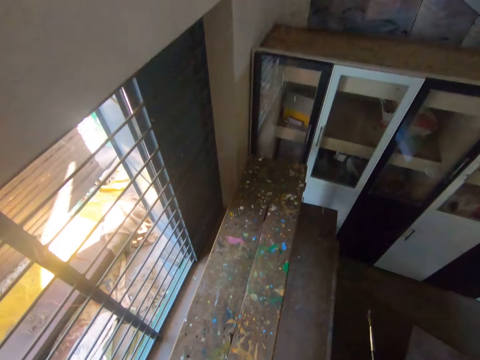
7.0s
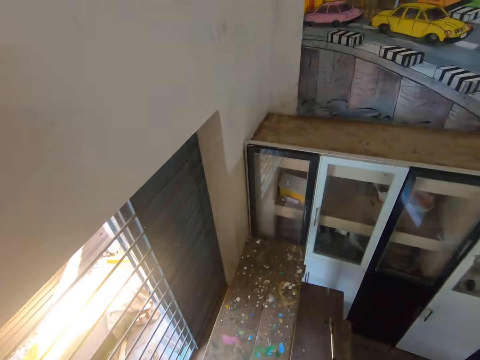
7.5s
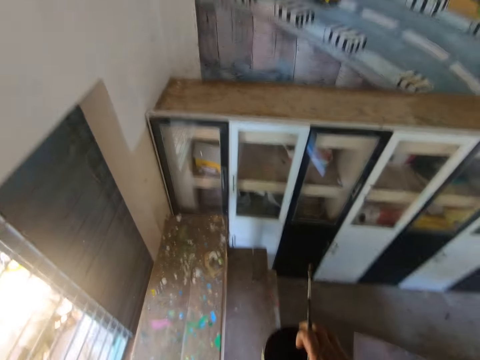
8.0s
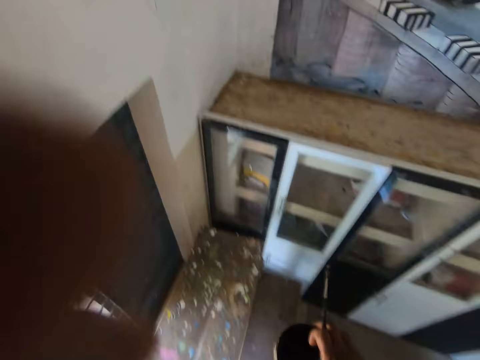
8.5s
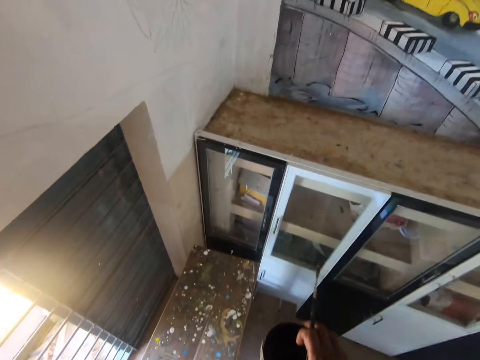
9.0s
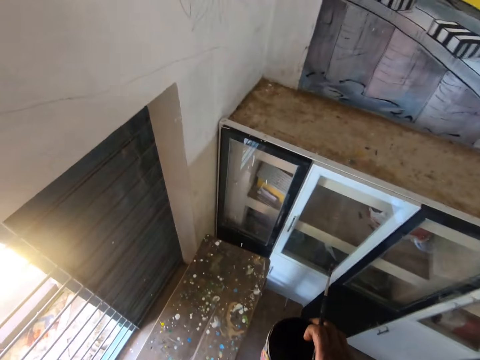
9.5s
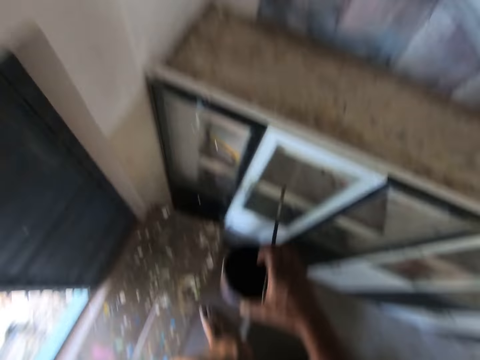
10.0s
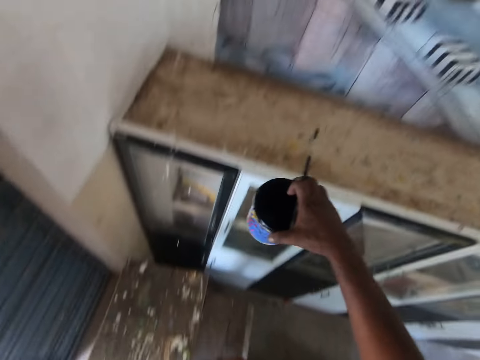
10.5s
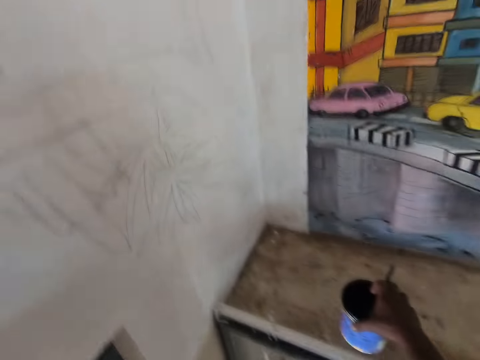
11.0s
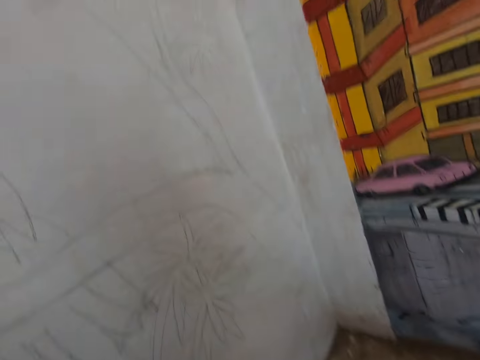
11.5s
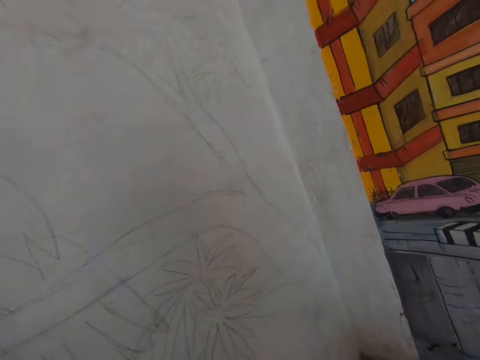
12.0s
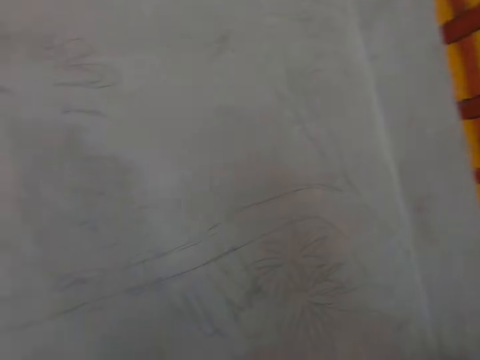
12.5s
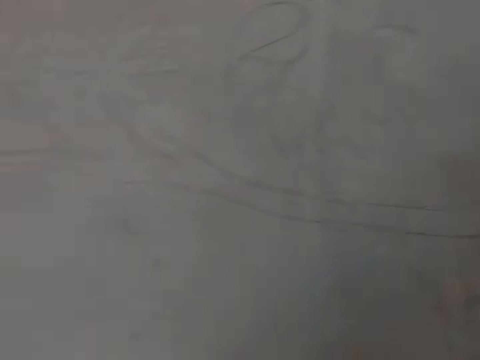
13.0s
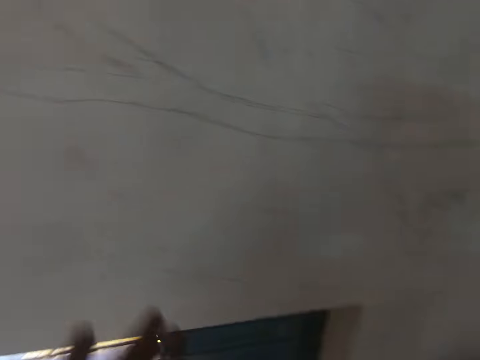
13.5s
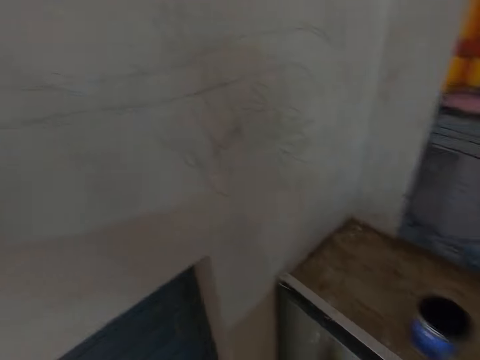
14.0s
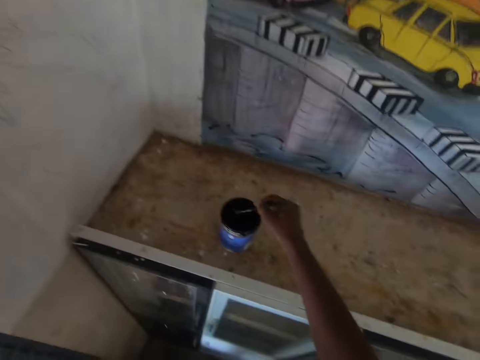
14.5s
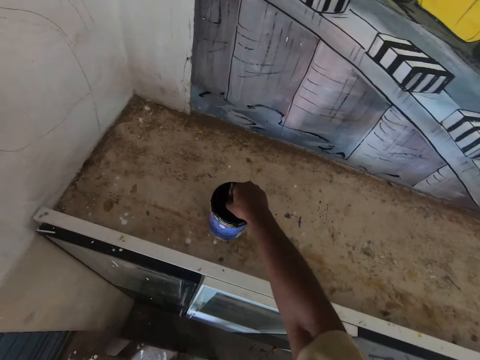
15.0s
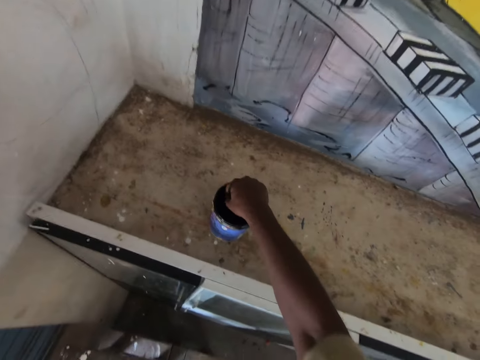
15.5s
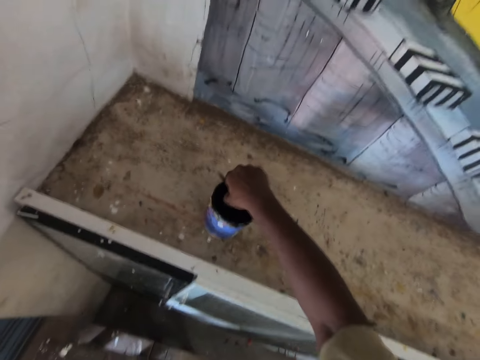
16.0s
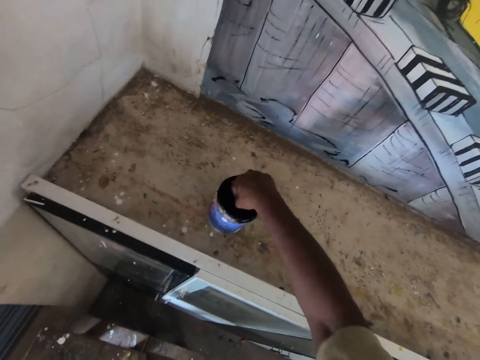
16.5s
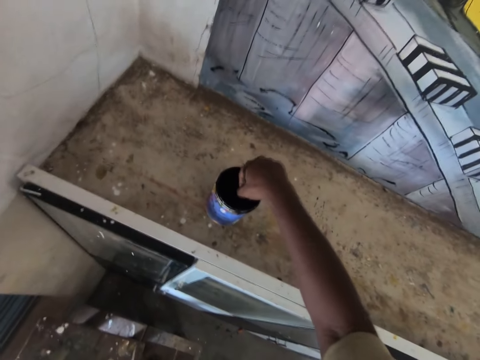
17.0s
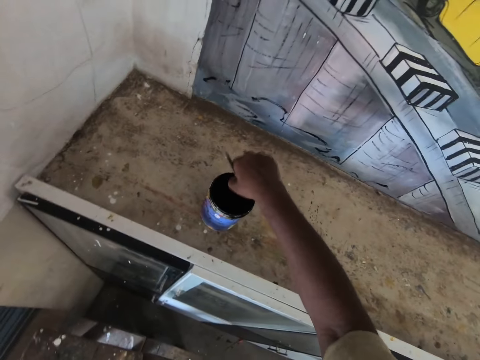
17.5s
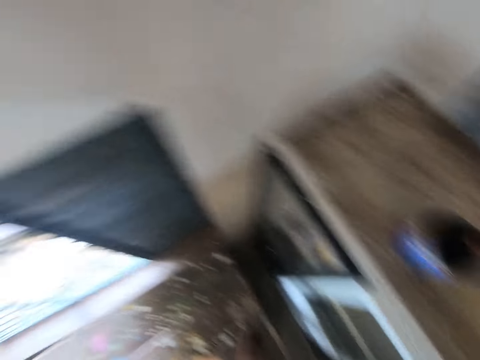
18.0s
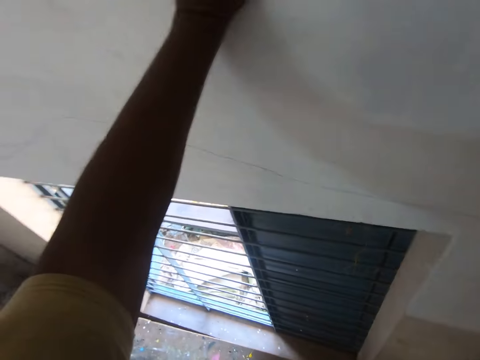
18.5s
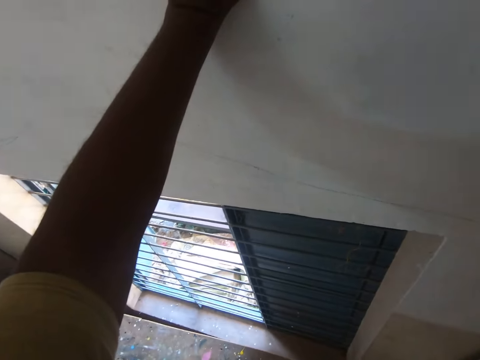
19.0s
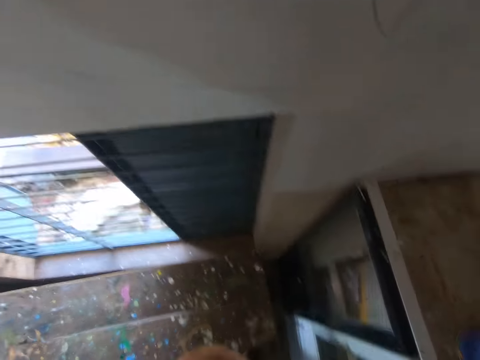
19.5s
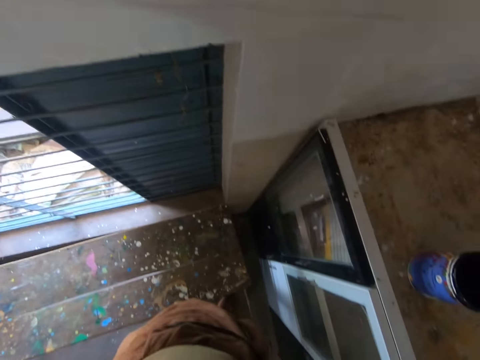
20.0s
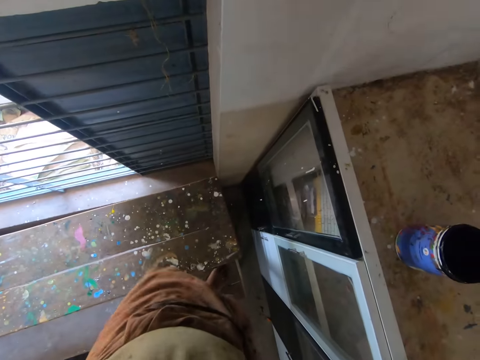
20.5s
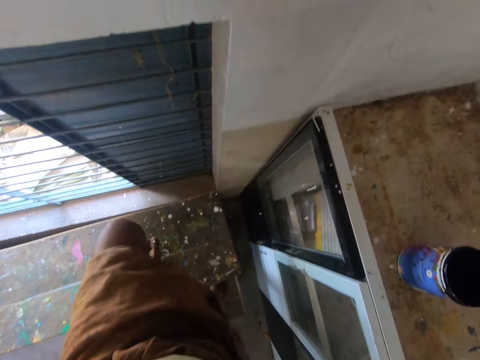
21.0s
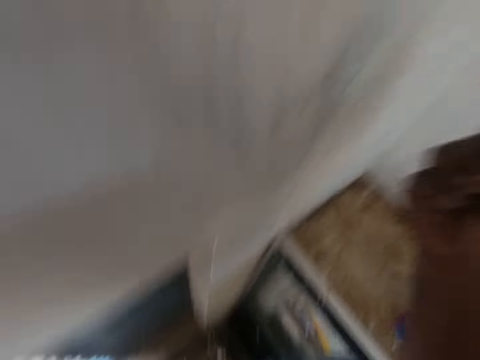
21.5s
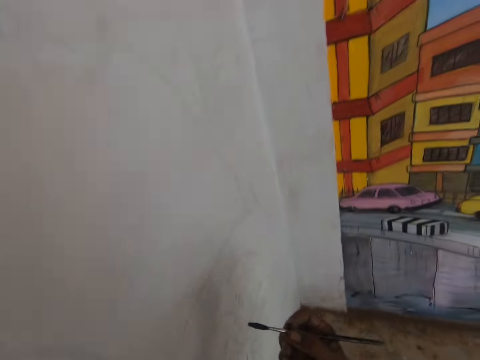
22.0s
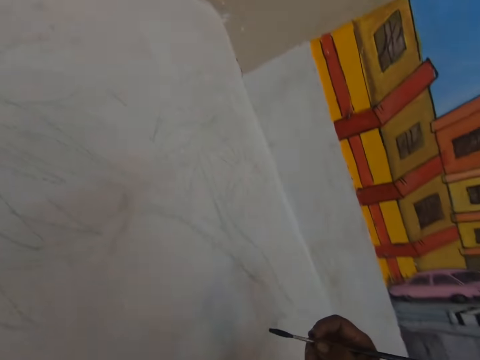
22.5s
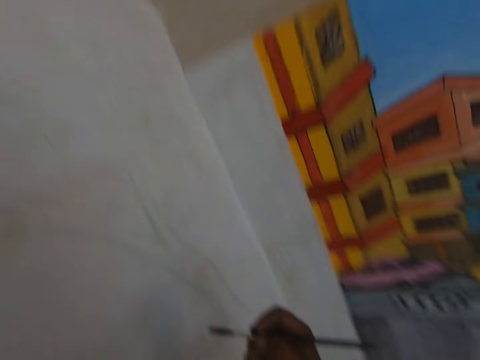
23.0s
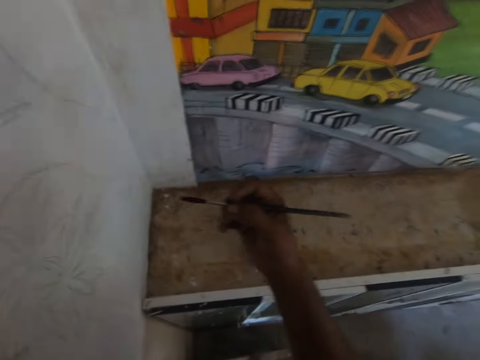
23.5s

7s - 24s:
The camera wearer fixes the camera. He talks to a man. He looks around the room. He moves towards the cabinet. He places the can of paint on the cabinet. He talks to the man. He looks around the room. He inspects the wall. He places his left hand on the wall. He dips the paint brush in the can of paint. He talks to the man. He stirs the paint with the paint brush. He talks to the man. He looks around the room. He talks to the man. He climbs on the desk. He talks to the man.

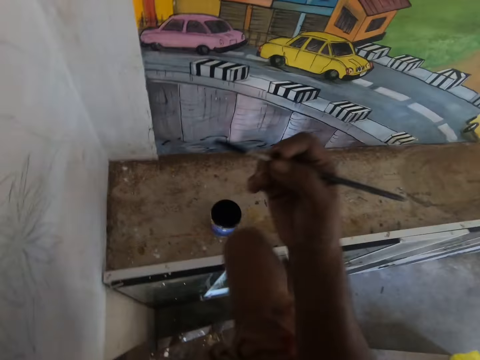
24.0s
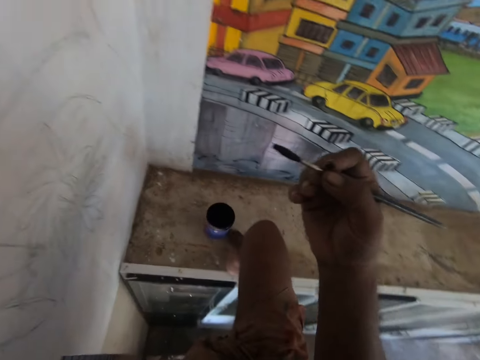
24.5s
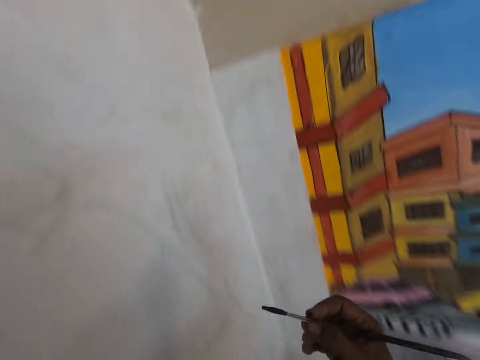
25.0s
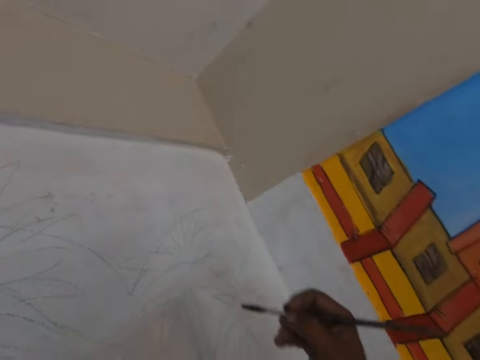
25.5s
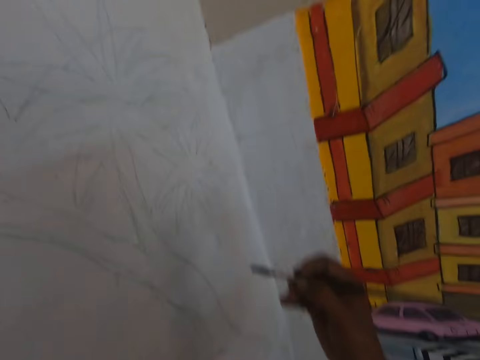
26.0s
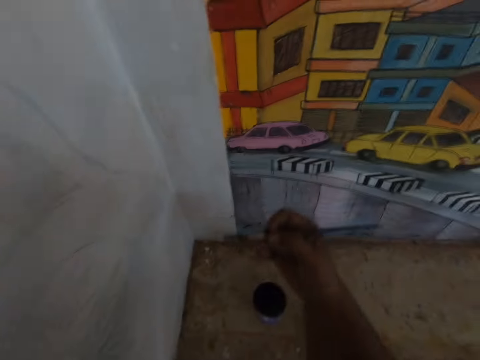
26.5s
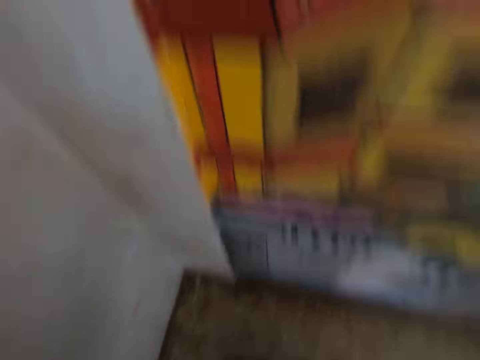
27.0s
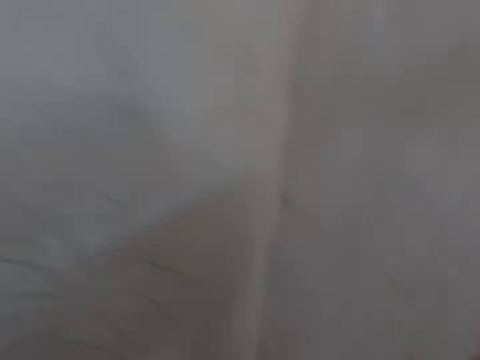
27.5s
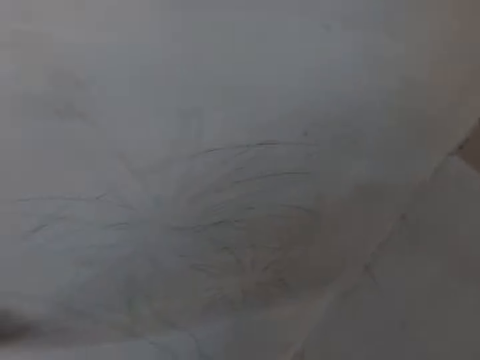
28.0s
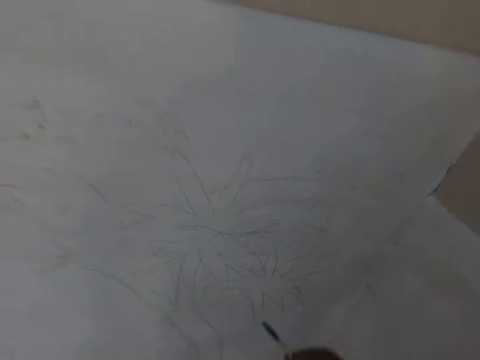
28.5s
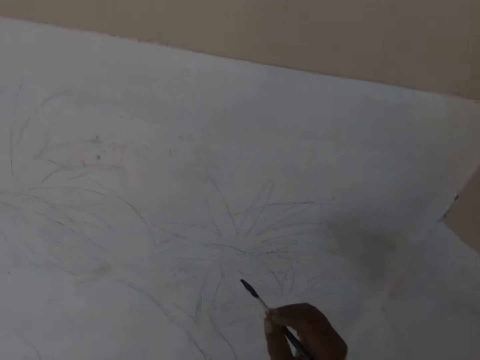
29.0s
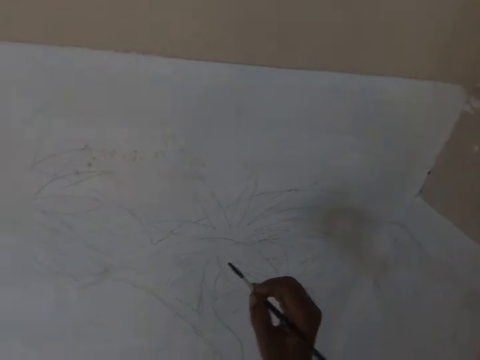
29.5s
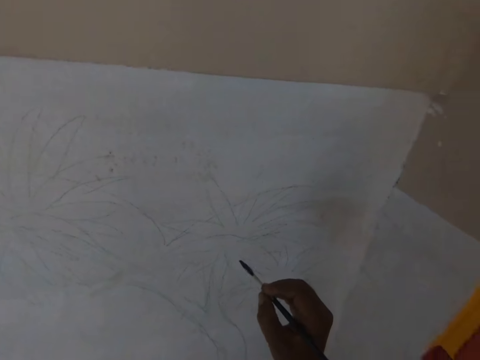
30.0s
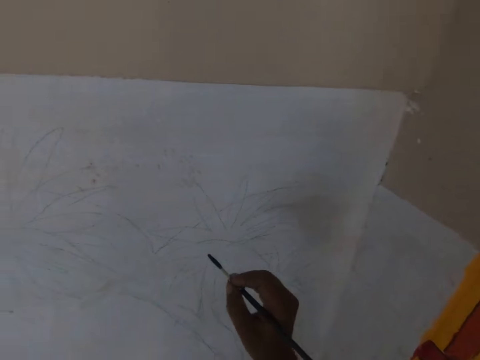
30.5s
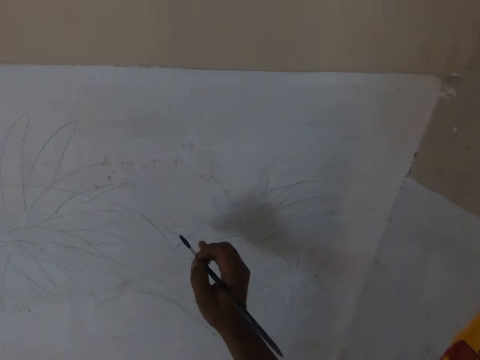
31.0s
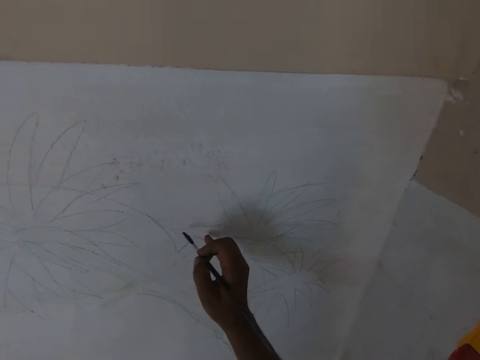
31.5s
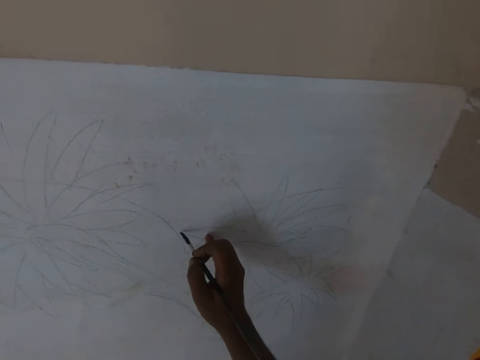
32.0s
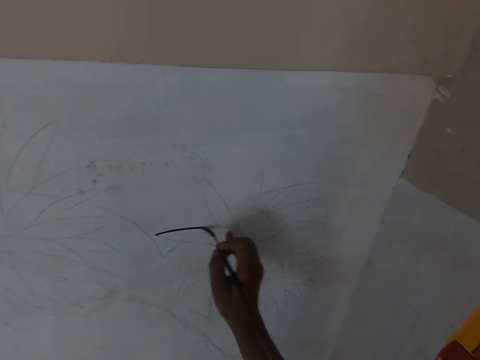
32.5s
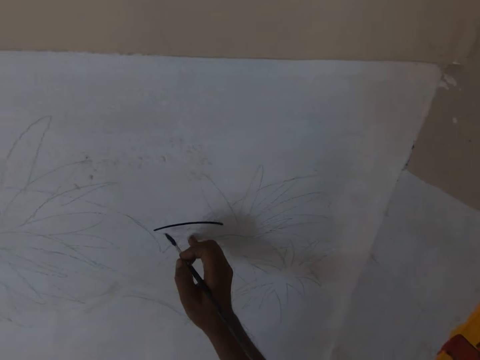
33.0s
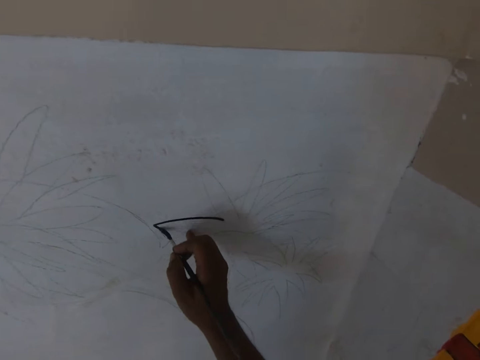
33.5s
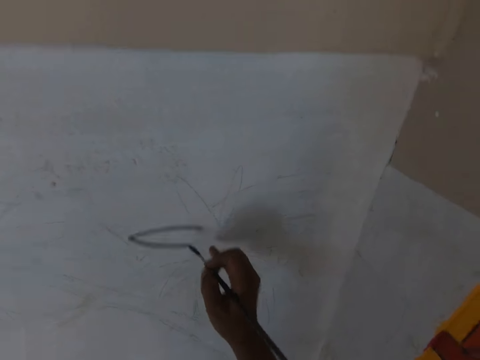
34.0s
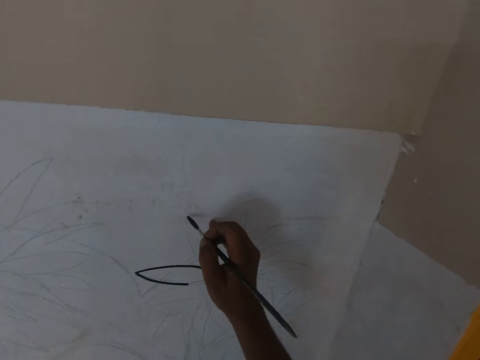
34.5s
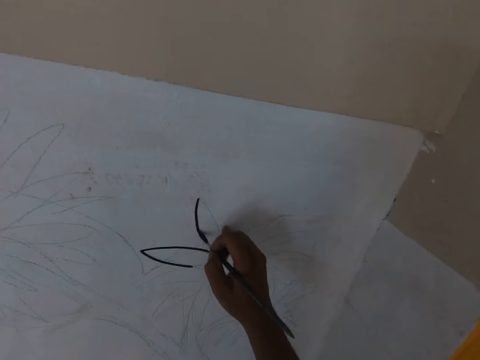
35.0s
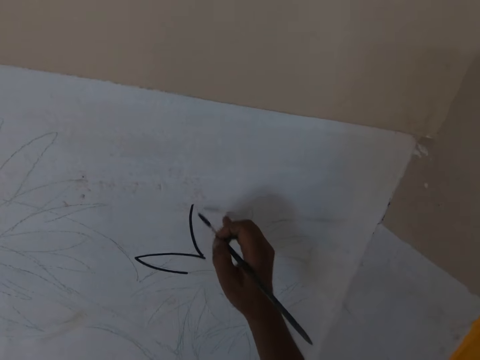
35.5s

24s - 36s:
The camera wearer pushes the can of paint towards the wall with his foot. He moves towards the wall. A man talks to the camera wearer. The camera wearer climbs on the cabinet. The man talks to the camera wearer. The camera wearer paints a drawing on the wall with the paint brush.
